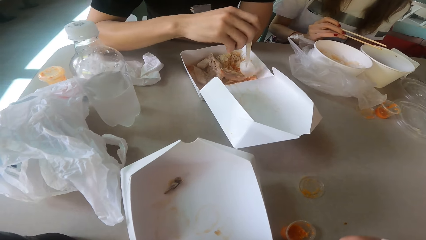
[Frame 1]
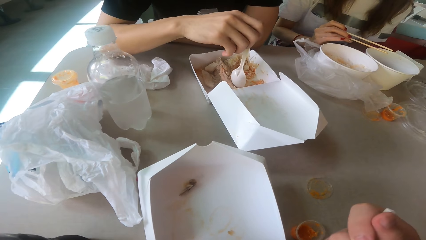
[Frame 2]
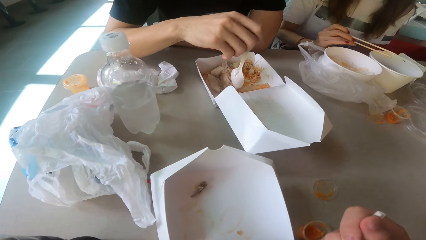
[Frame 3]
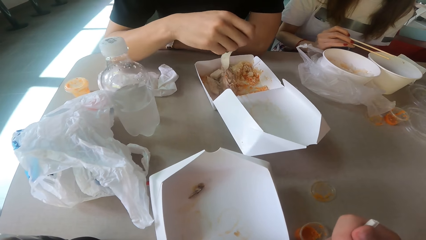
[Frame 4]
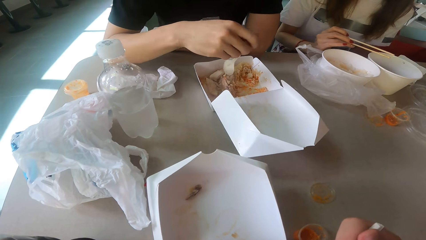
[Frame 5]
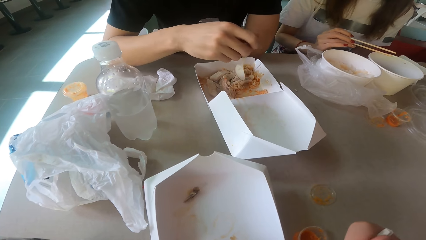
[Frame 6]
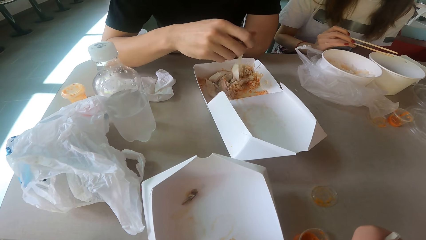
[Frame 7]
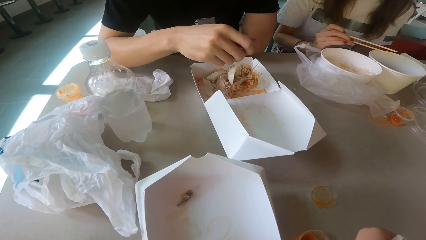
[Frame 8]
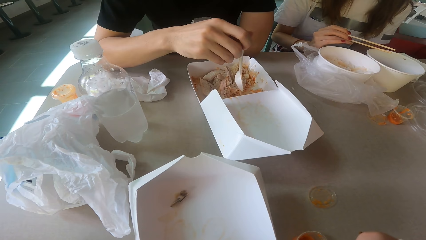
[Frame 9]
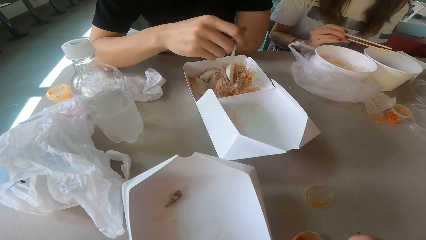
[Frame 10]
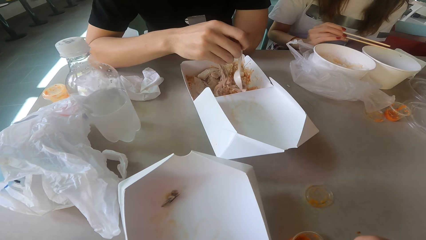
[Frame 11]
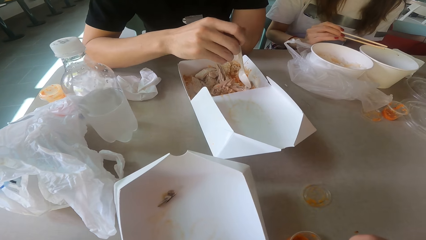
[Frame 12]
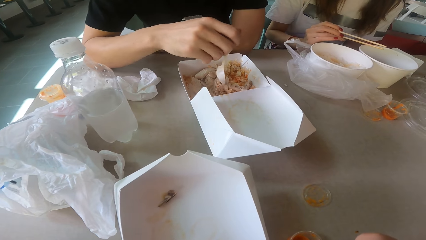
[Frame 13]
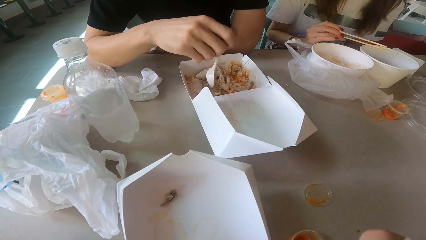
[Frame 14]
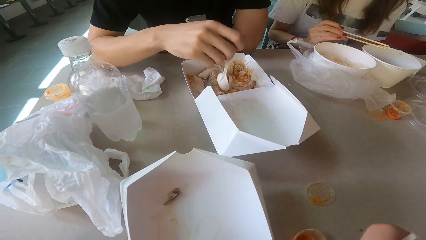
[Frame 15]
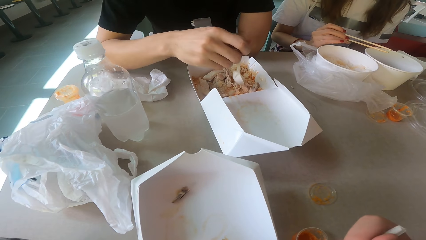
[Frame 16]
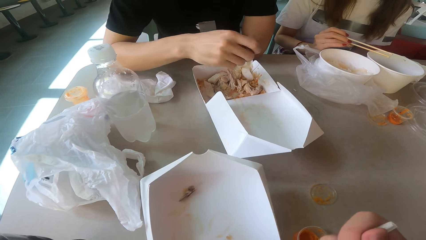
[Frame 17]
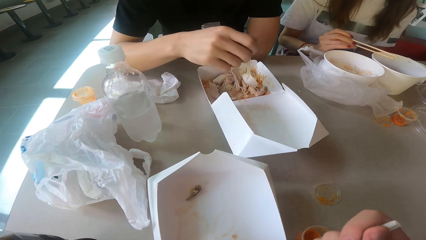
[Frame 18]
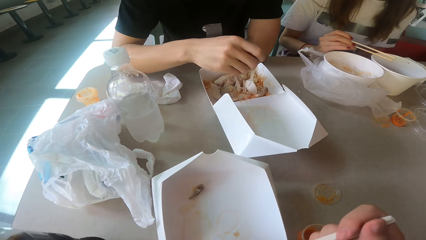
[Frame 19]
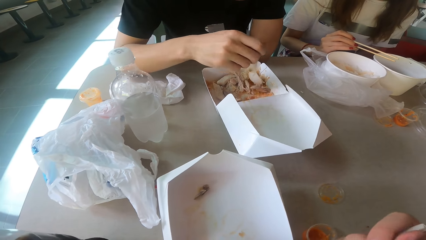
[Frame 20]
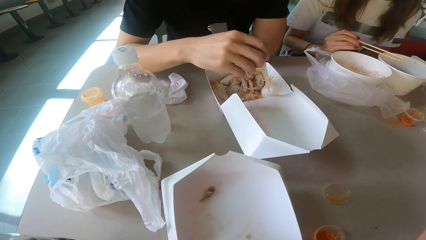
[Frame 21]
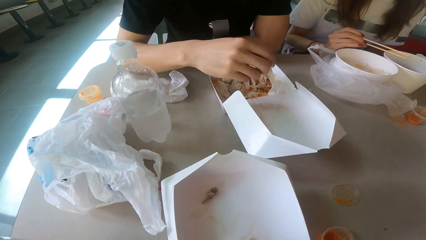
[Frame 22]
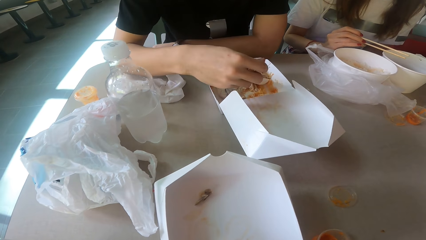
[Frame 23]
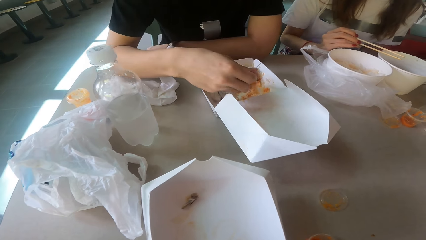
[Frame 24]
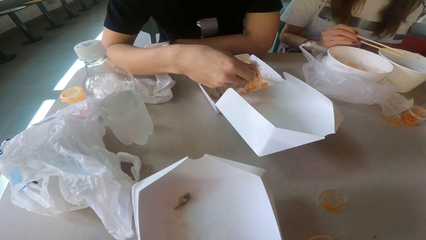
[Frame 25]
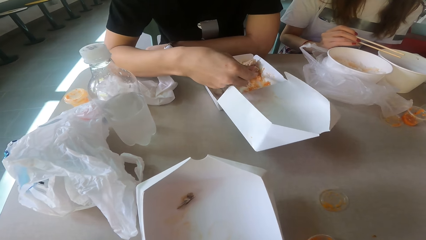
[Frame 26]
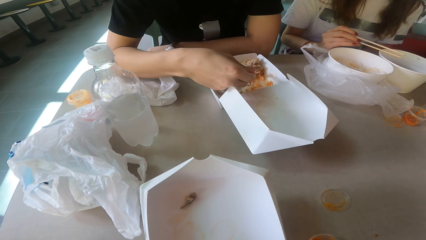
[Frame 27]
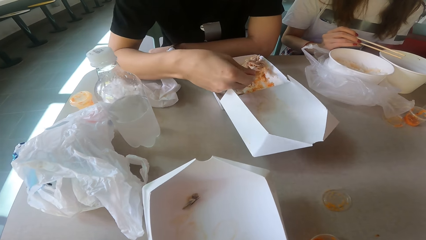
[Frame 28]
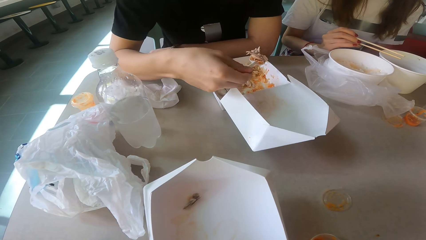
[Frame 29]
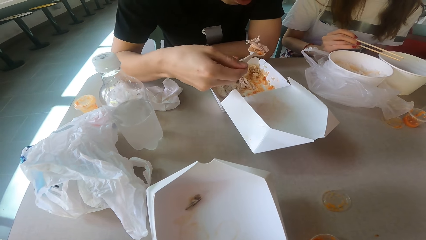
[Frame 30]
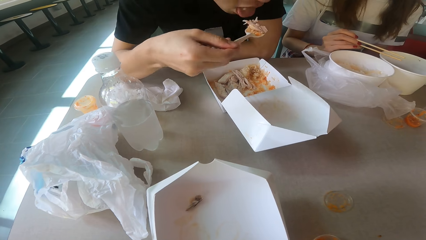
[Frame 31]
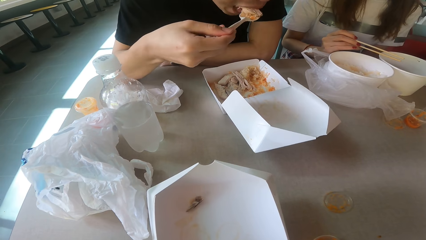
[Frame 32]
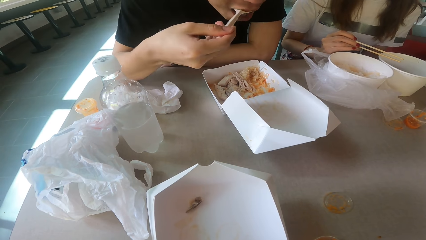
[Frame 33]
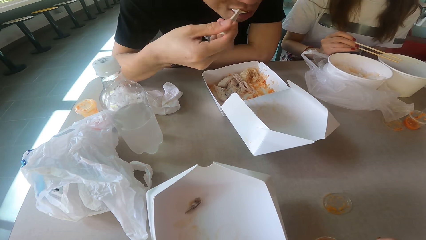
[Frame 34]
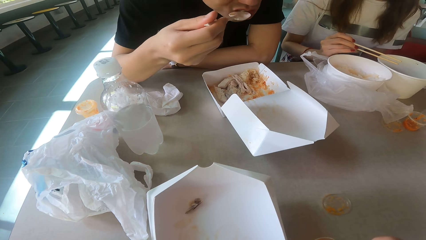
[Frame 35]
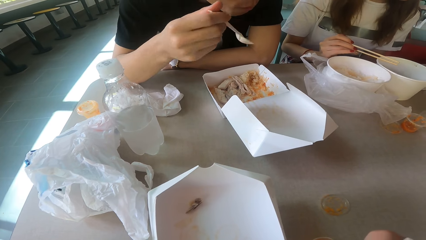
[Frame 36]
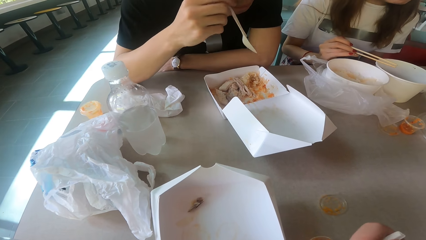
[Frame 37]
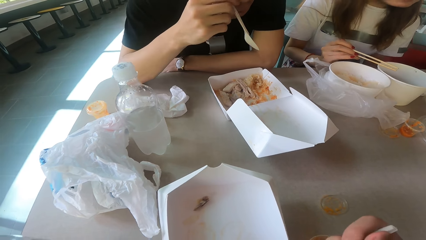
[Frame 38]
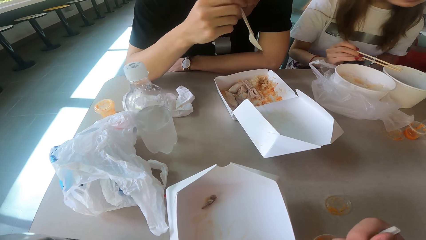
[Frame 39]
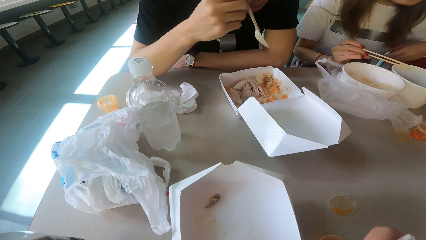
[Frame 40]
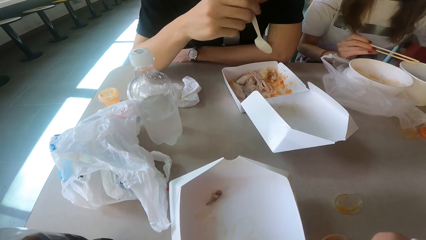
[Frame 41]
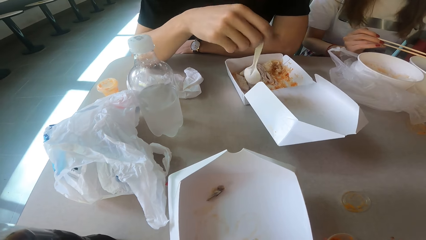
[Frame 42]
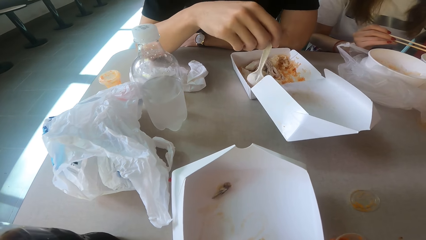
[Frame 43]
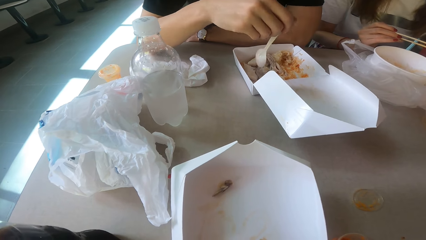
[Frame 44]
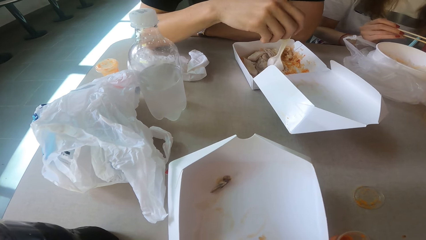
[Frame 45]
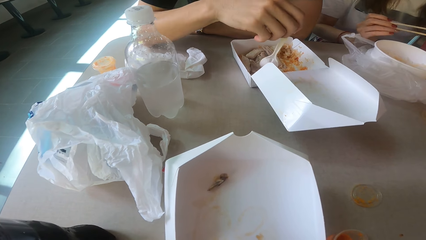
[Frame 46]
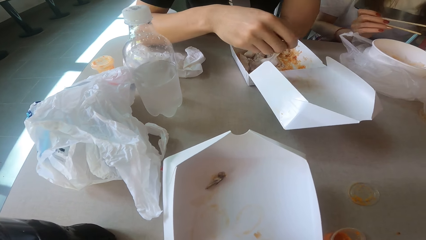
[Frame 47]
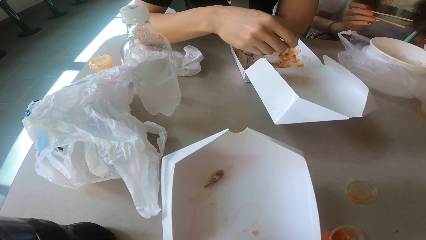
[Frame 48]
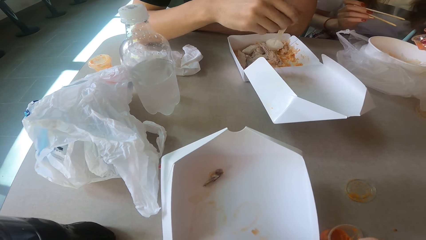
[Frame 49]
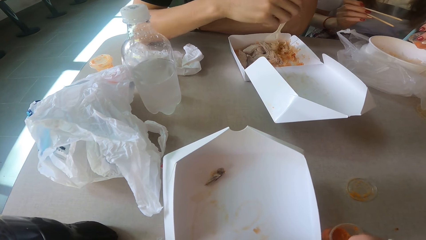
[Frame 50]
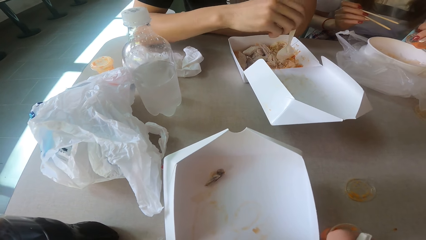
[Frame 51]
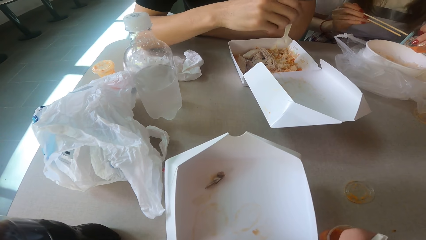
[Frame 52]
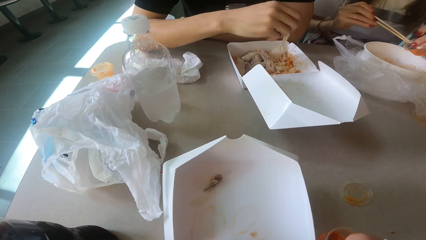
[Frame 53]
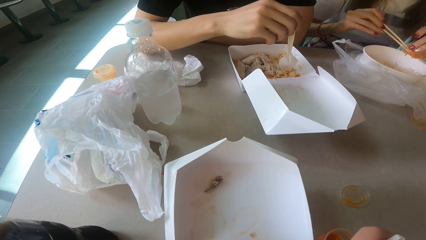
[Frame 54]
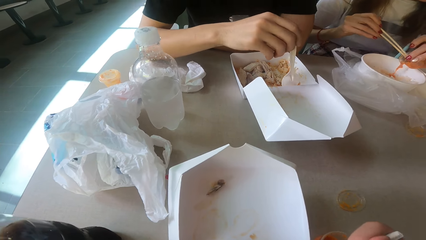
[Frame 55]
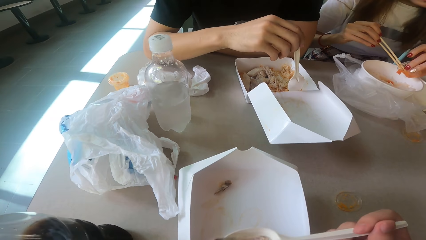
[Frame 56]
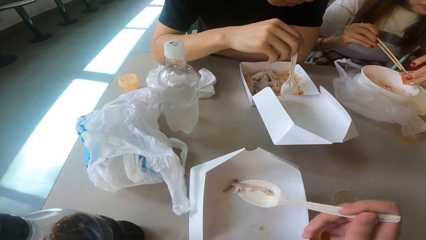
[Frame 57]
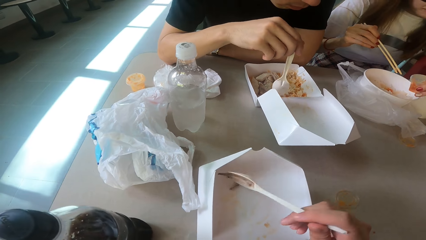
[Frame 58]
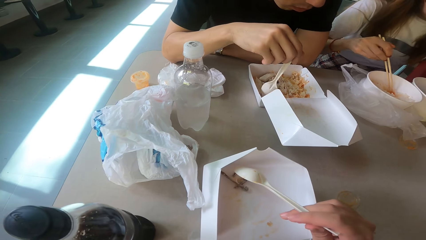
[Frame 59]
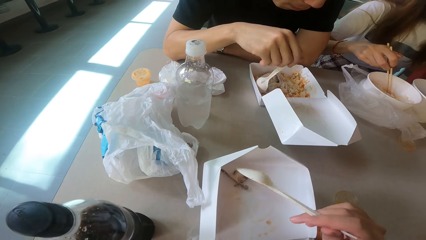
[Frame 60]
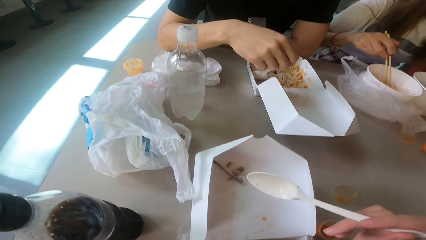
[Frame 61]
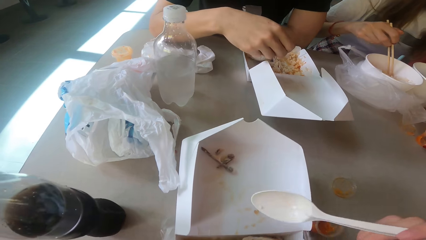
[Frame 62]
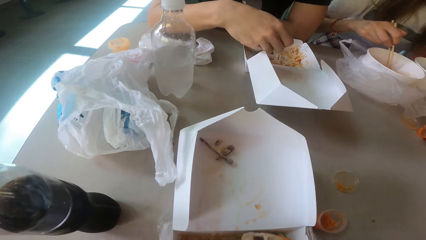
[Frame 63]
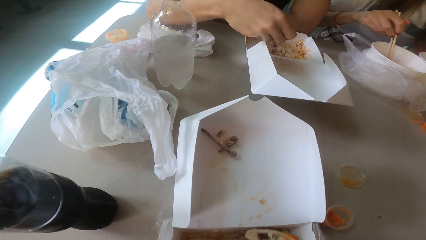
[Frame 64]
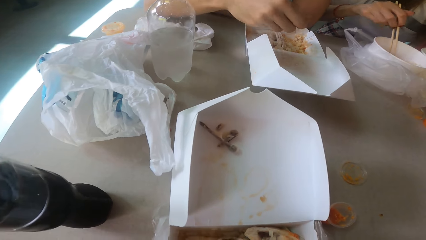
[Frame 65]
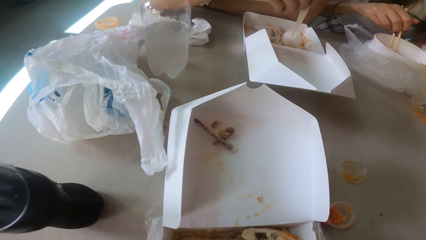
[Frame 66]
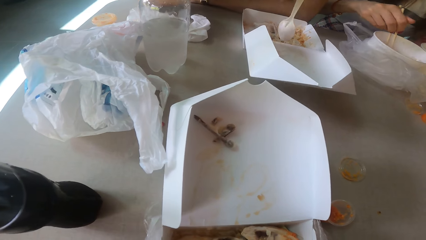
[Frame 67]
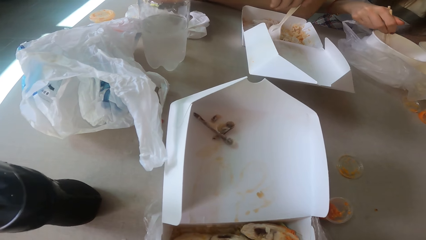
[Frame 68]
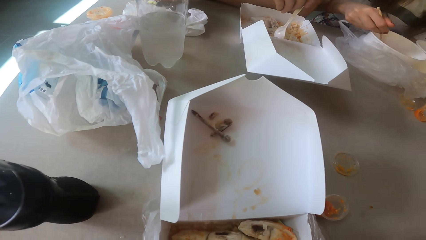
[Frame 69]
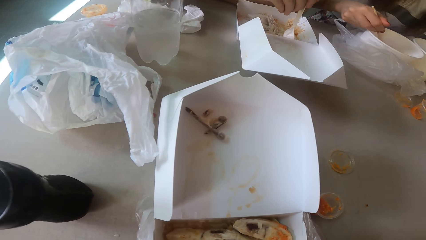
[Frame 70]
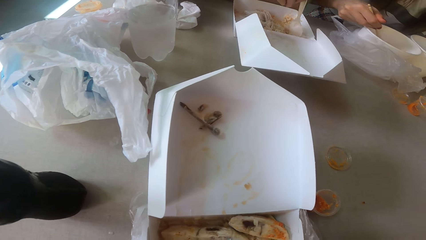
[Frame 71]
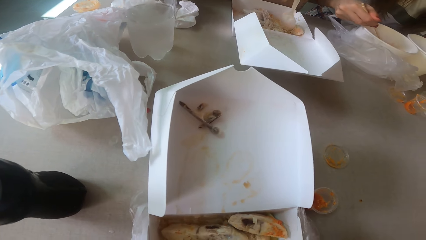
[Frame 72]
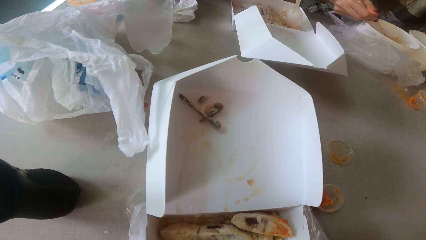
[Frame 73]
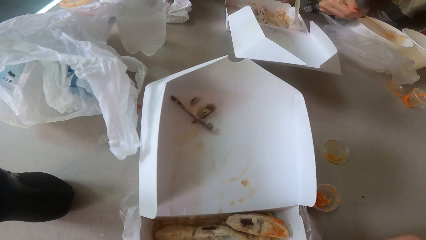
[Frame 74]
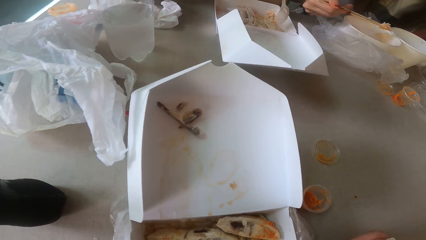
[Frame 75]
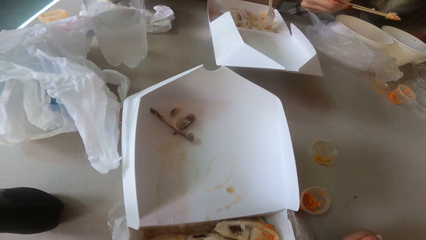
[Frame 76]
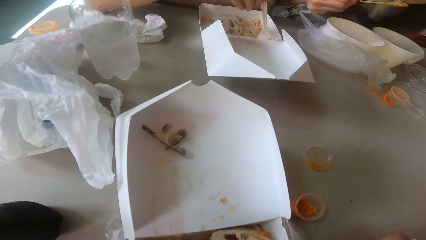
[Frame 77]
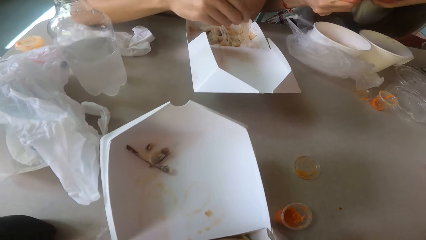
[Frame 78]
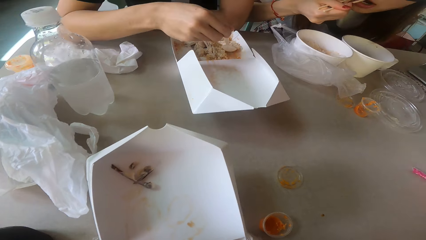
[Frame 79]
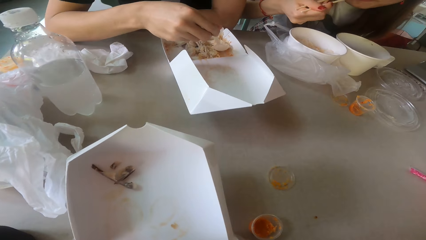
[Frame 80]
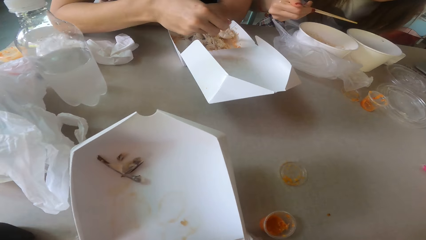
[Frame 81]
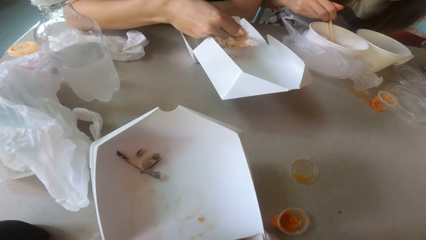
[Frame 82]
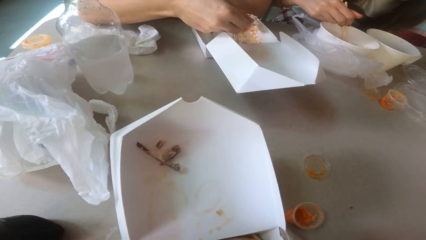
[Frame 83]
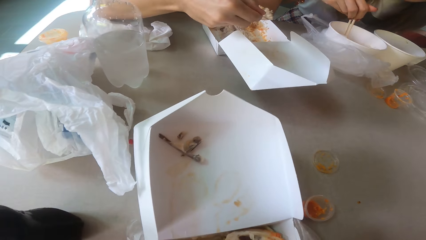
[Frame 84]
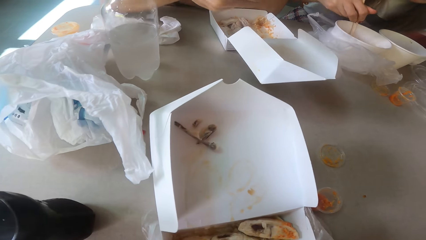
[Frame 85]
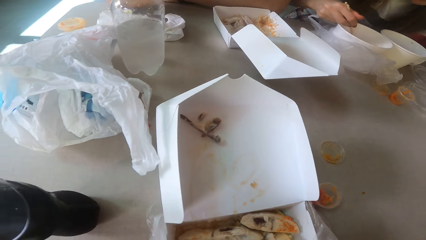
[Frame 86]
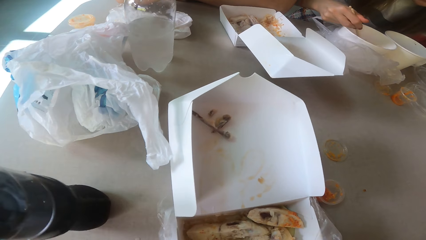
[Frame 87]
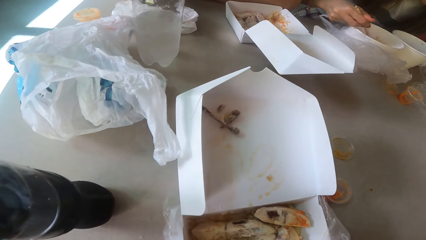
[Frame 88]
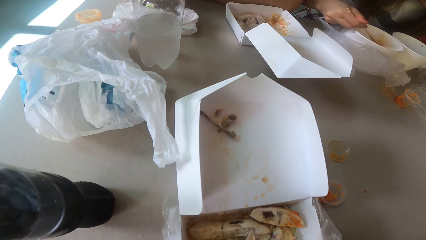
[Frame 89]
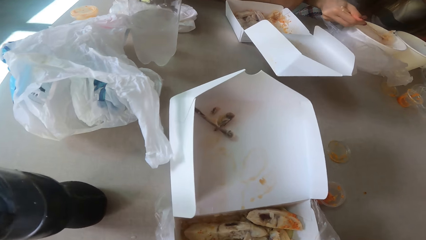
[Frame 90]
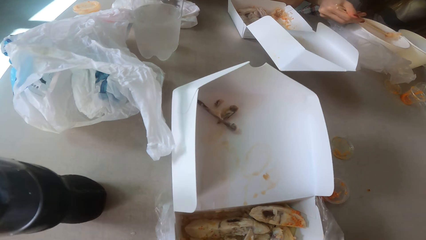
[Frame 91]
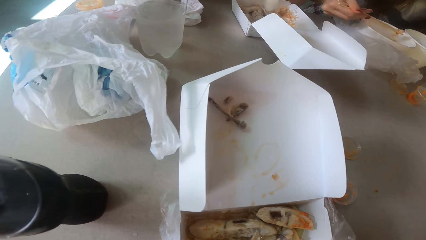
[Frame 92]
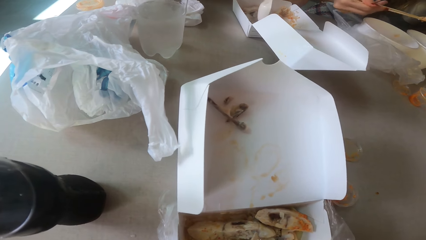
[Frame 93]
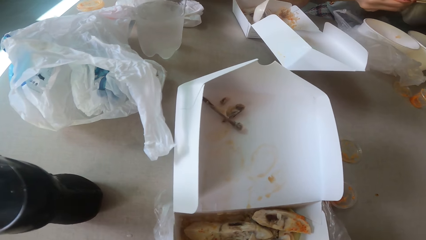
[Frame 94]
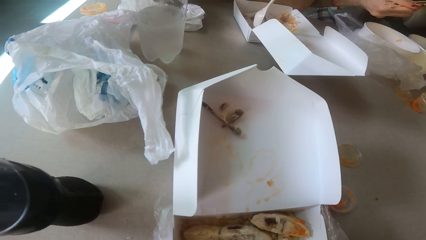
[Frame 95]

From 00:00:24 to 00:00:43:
The camera wearer eats the food with a spoon. A woman talks. A man stirs the food and eats. Another woman pours the soup to the food. The man scoops the food. The camera wearer puts the bones from the food aside. The man scoops the food. The first woman eats the food. The man eats the food.
